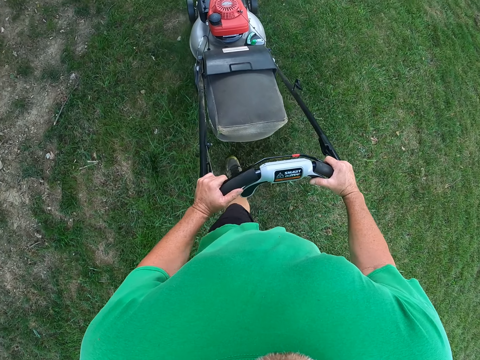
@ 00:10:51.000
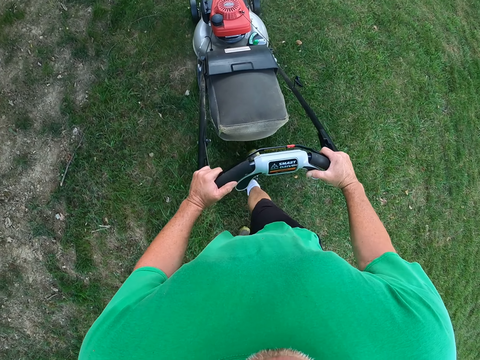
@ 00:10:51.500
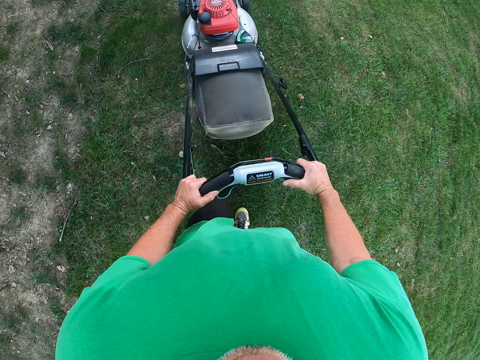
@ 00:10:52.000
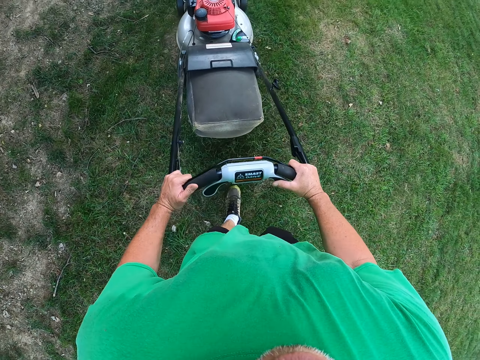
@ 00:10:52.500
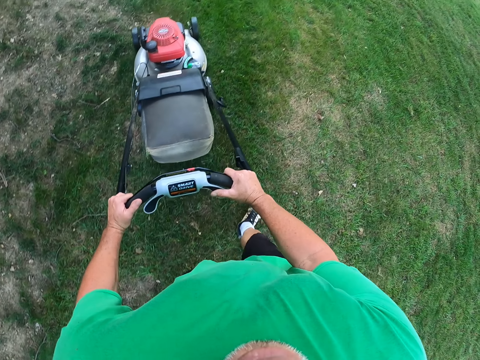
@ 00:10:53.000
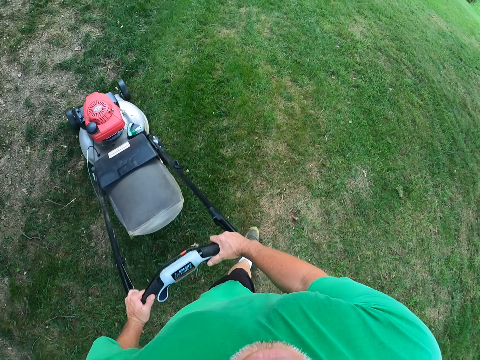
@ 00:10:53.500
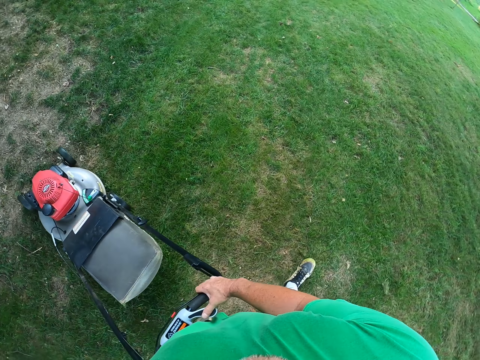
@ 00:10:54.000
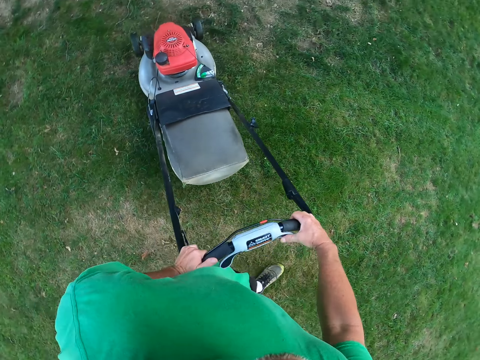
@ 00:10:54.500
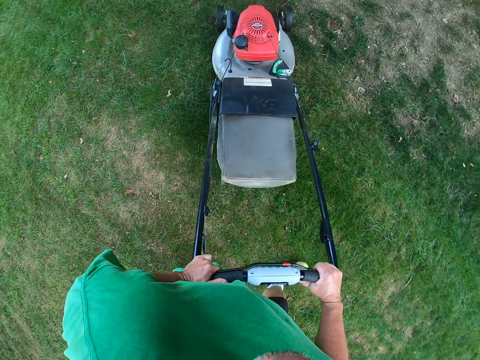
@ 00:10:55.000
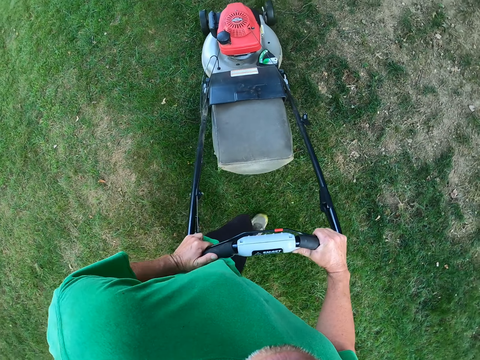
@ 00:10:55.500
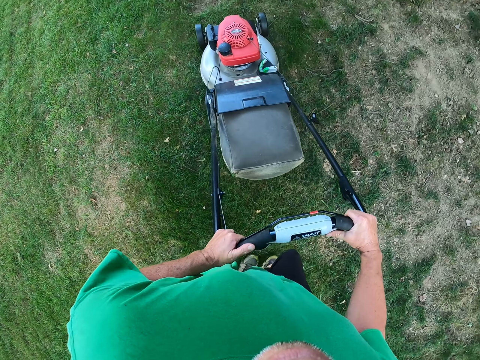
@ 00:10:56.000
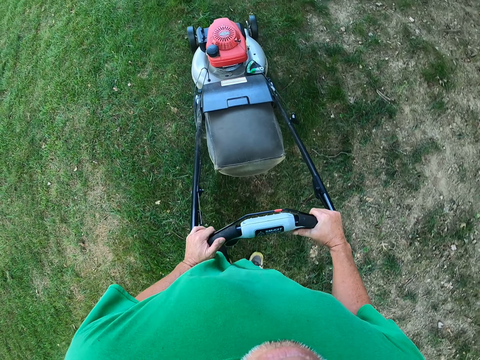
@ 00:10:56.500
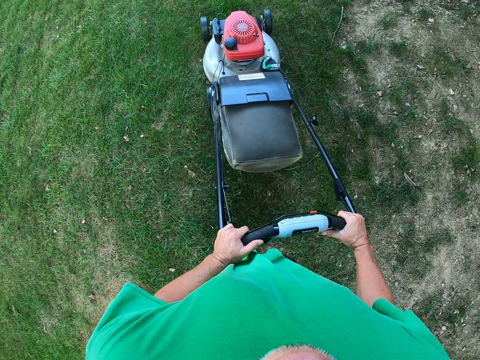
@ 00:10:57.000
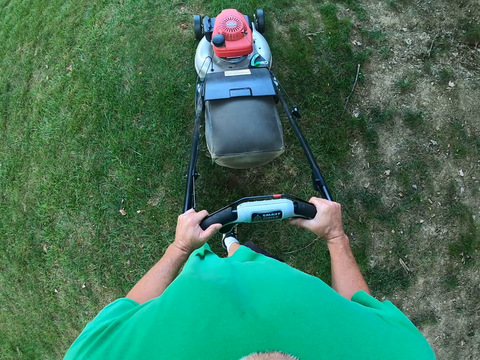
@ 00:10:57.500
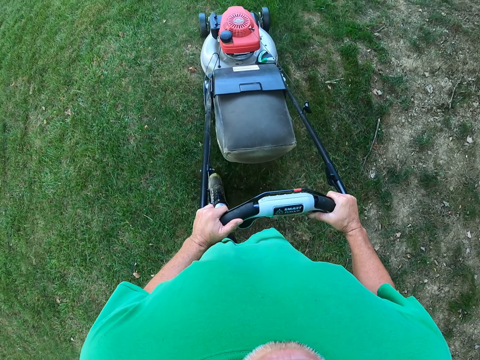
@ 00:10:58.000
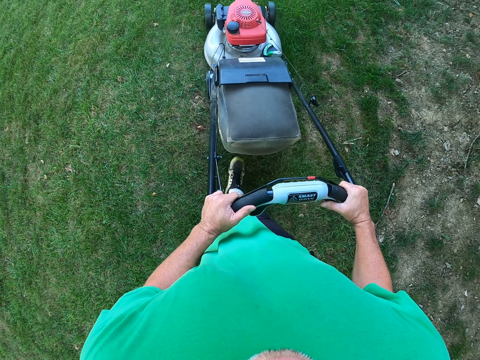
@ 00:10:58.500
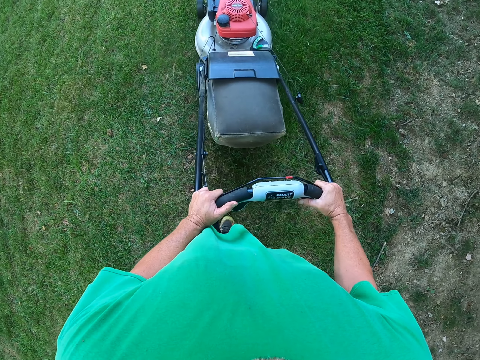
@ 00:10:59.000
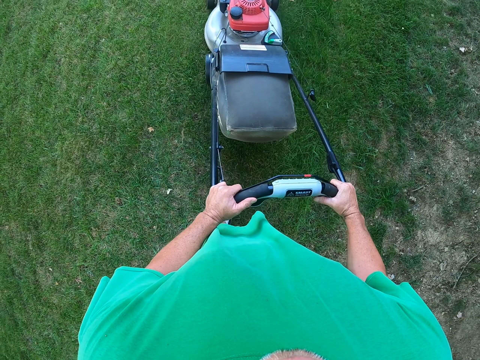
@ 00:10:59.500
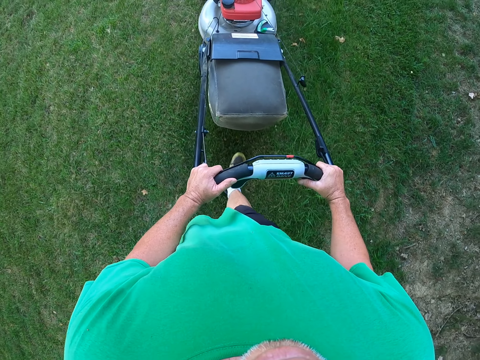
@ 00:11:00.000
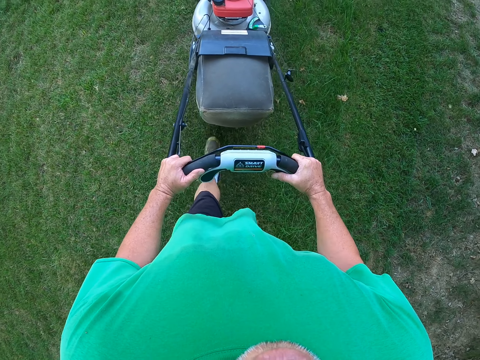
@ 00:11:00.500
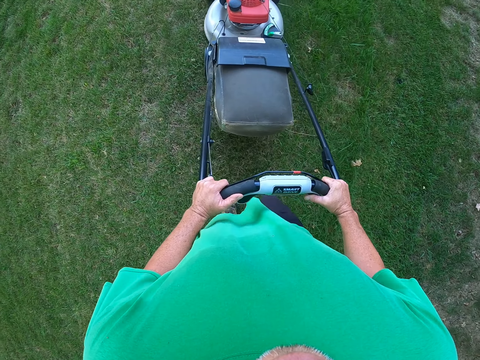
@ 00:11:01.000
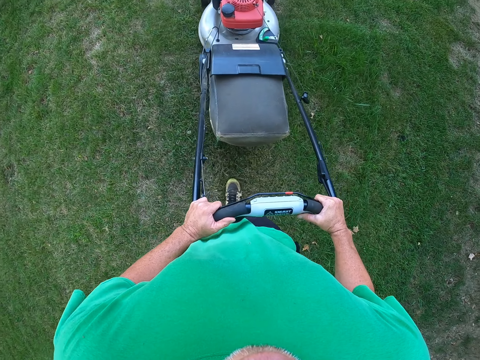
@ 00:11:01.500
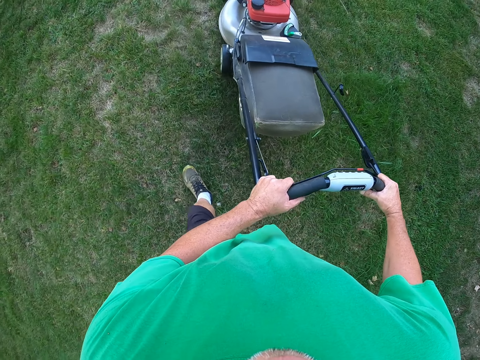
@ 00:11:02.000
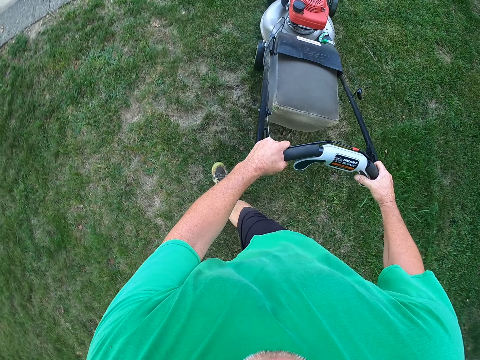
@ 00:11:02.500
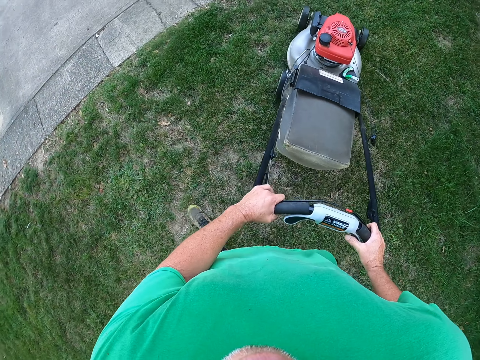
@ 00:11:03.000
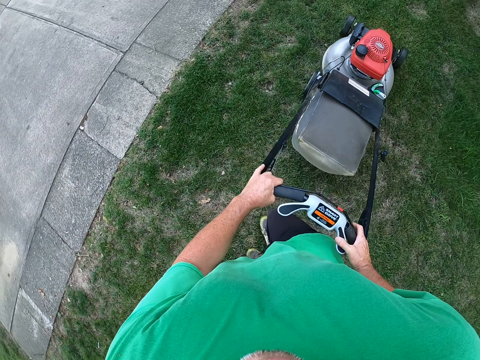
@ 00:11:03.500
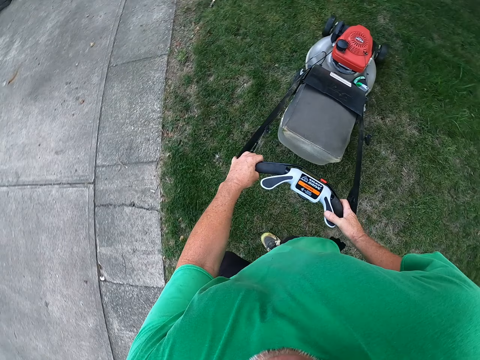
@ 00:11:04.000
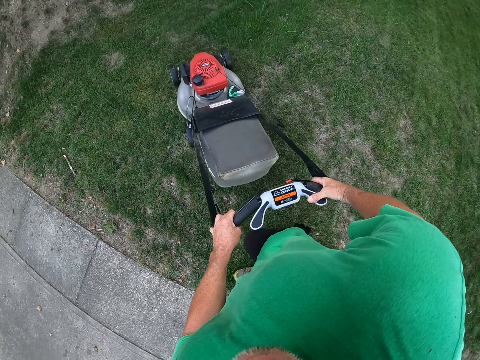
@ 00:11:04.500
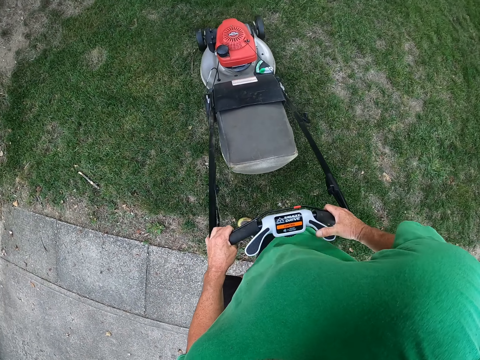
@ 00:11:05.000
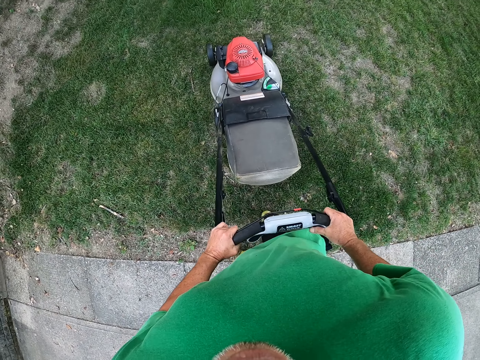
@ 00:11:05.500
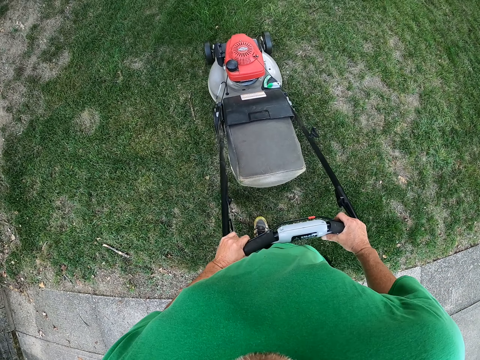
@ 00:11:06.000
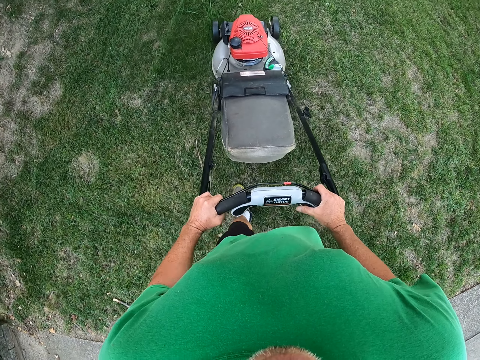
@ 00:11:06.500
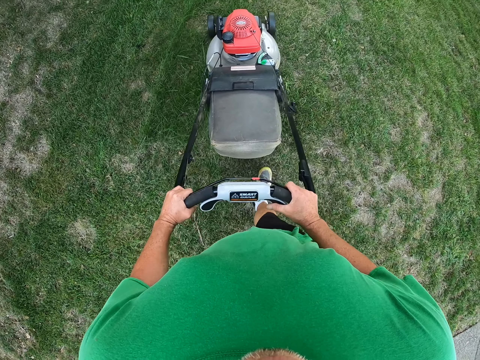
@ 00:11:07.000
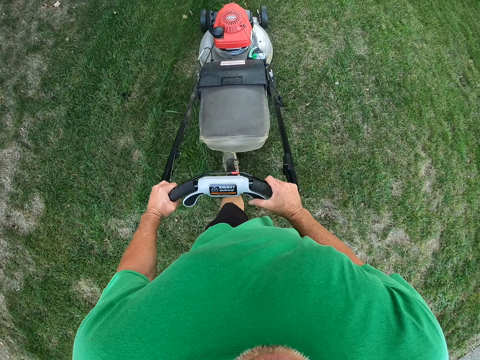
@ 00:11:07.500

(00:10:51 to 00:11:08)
The camera wearer turns the mower left. They pull the mower. They turn the mower right. They turn the mower left.

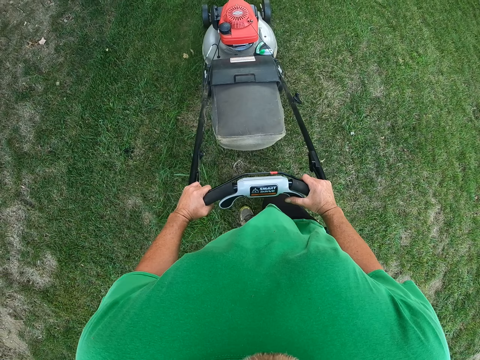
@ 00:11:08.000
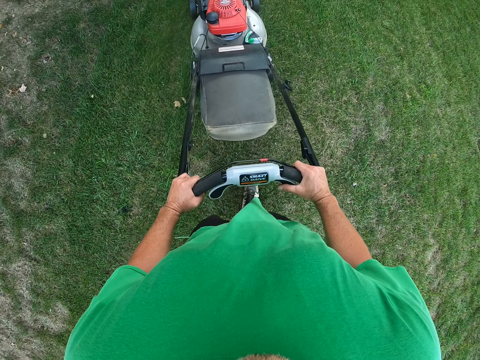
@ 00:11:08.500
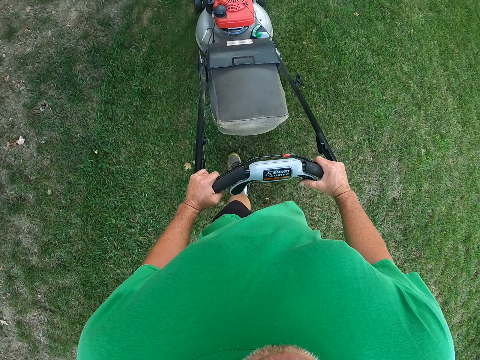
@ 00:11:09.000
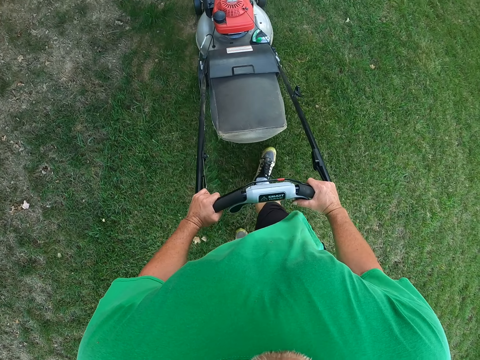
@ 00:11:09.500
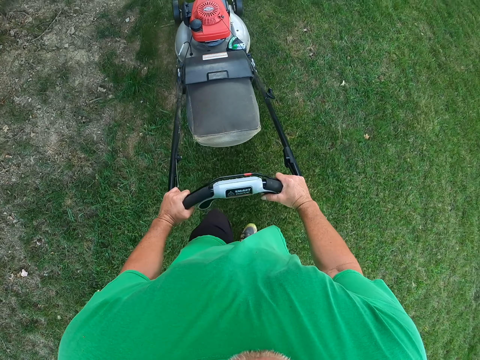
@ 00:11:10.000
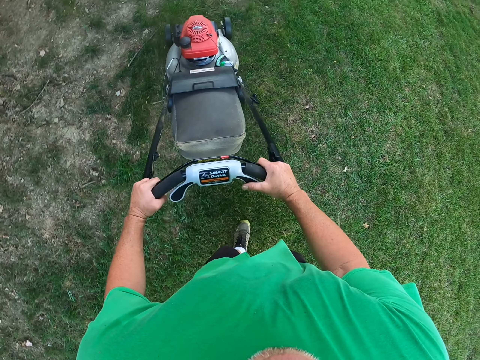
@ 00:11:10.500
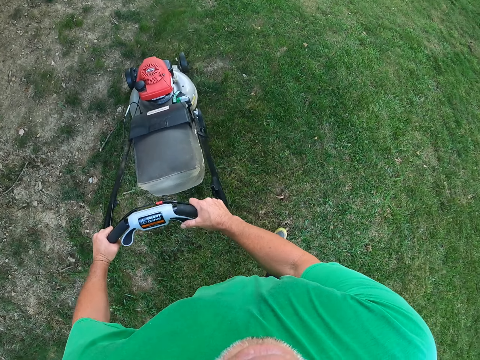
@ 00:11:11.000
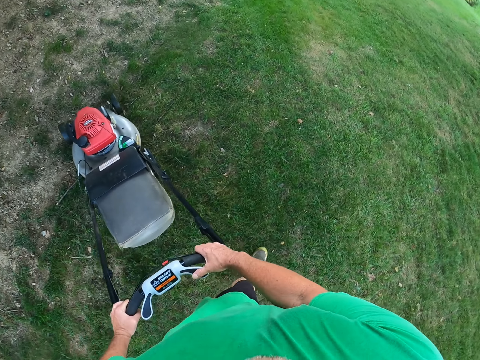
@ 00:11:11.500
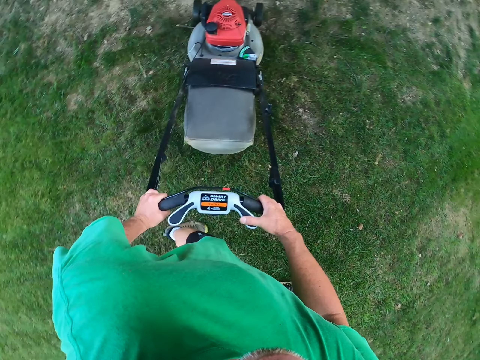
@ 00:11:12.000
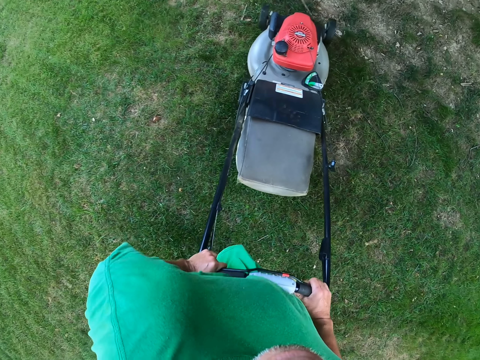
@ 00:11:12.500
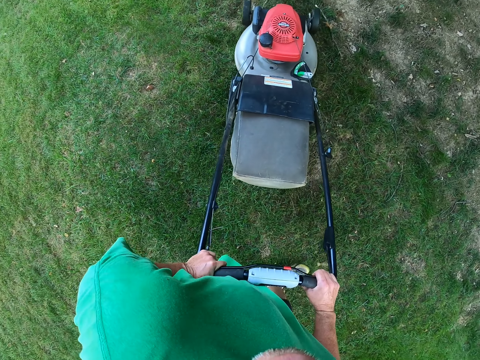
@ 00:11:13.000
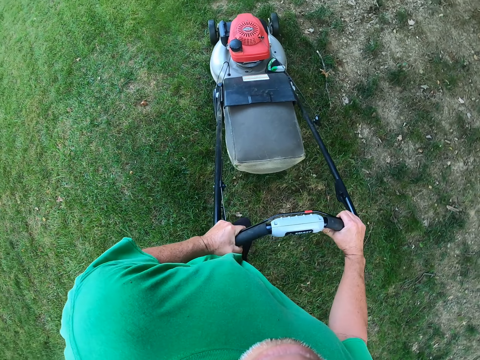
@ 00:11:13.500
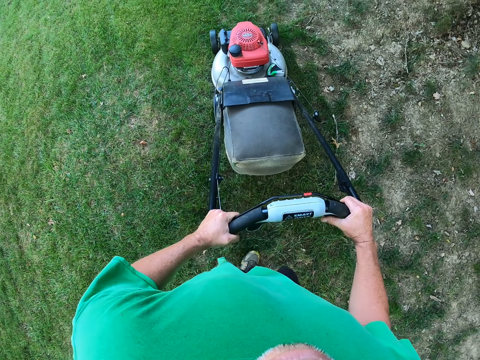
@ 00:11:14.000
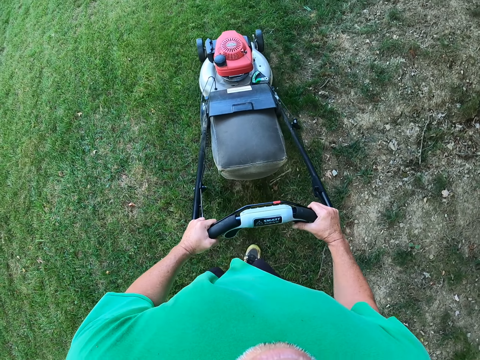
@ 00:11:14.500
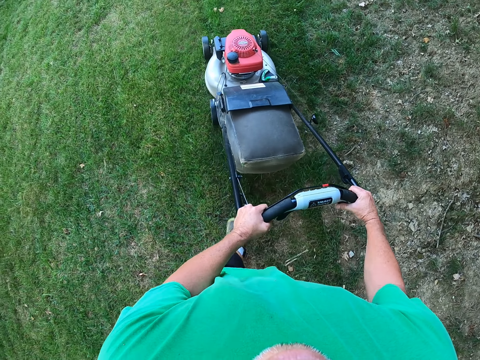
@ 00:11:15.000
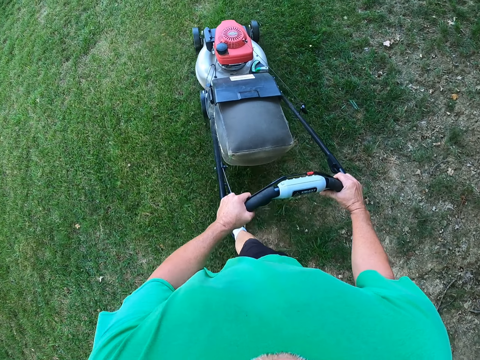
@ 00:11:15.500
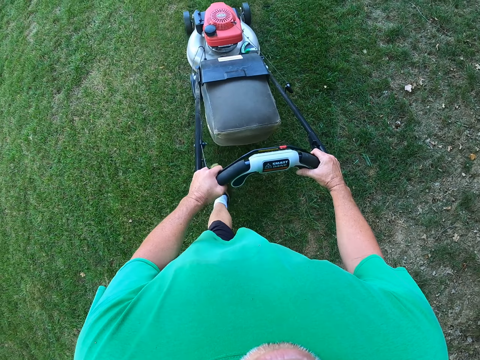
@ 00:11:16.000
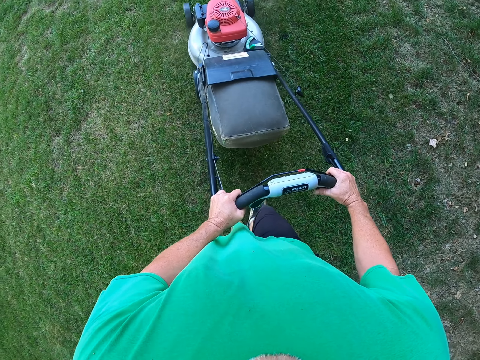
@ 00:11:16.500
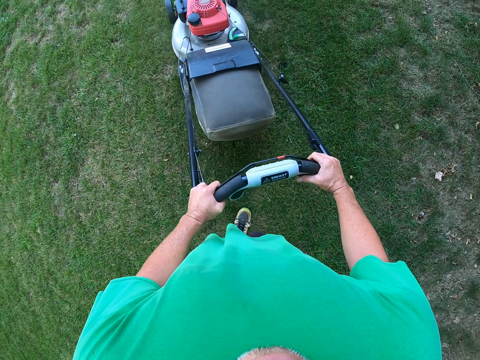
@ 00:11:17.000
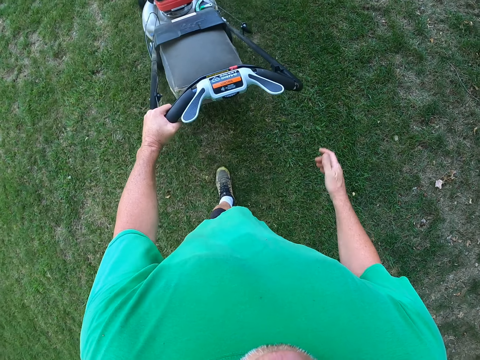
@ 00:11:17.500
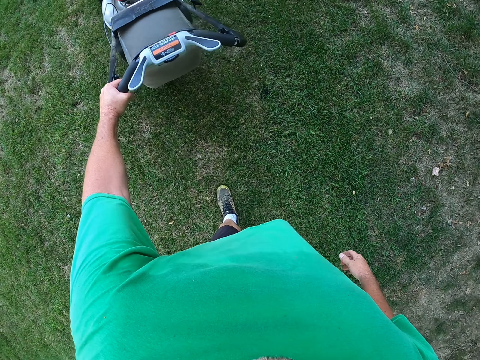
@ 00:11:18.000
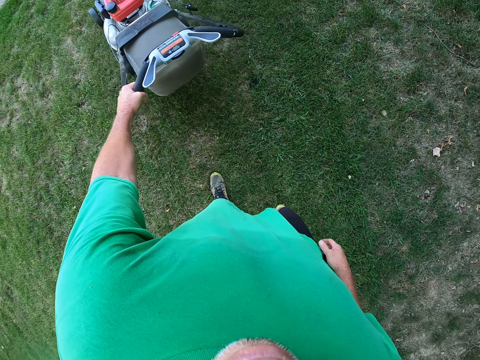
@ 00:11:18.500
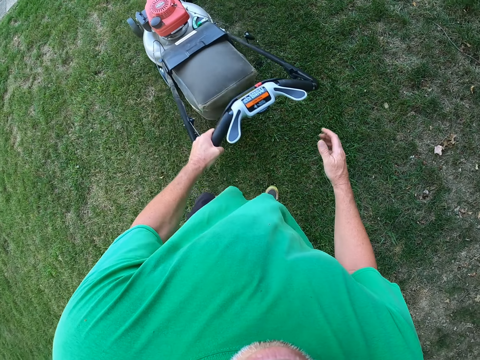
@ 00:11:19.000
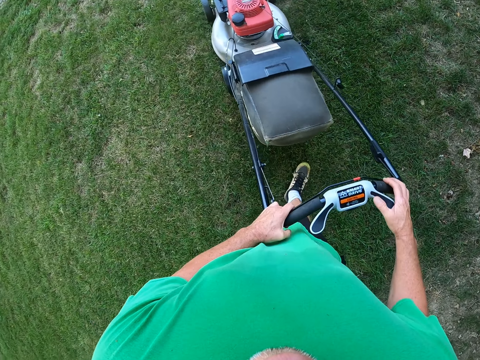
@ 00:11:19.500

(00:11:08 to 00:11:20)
The camera wearer turns the mower left. They pull the mower. They pull it again. They hold the lawn mower by one hand.
